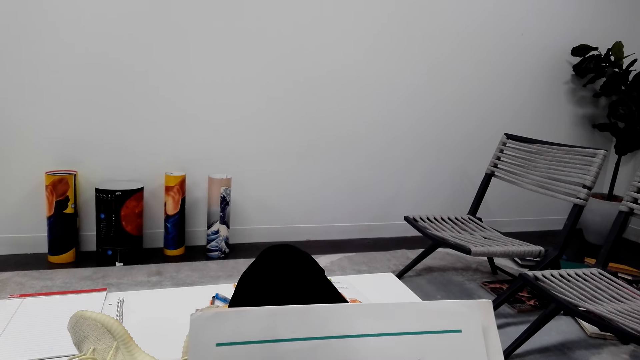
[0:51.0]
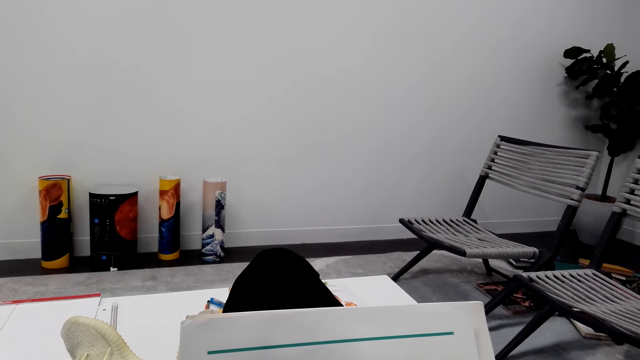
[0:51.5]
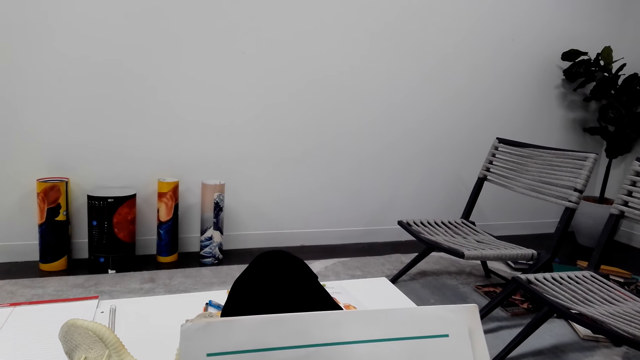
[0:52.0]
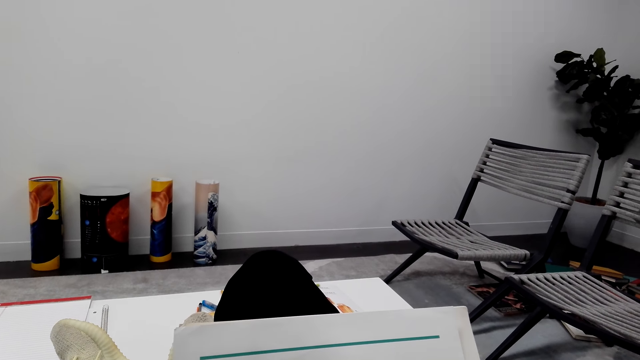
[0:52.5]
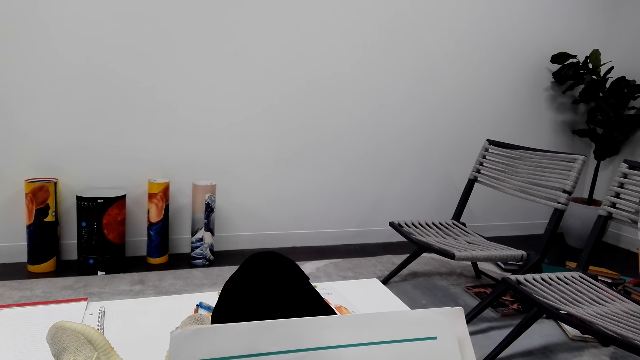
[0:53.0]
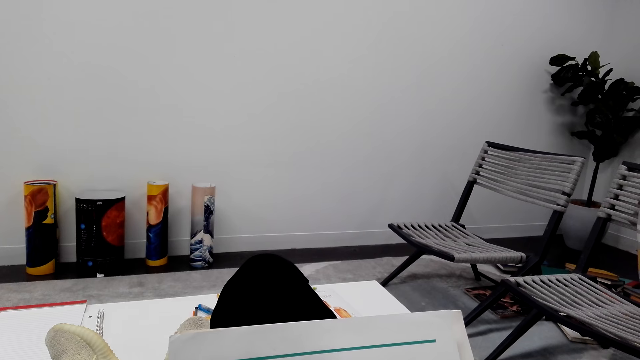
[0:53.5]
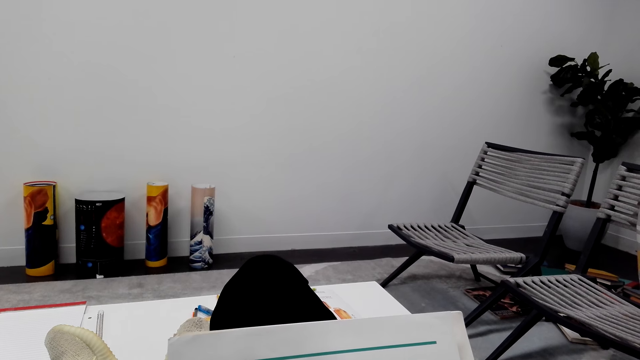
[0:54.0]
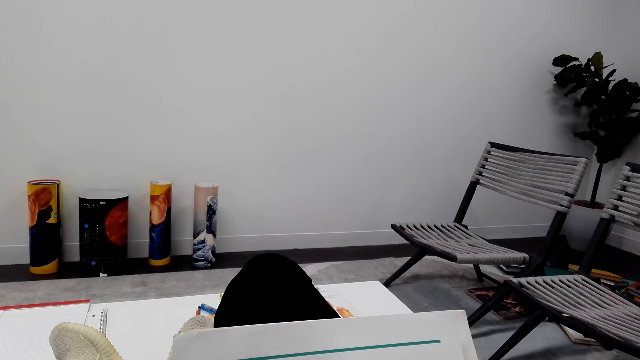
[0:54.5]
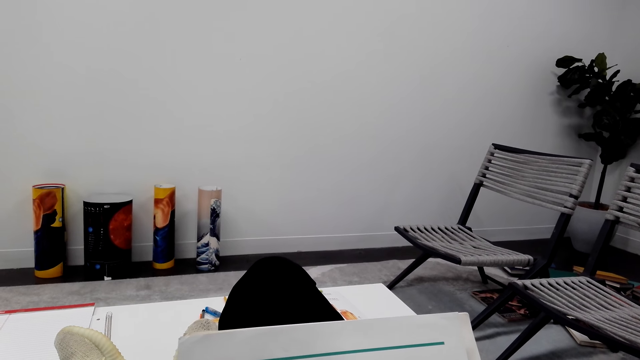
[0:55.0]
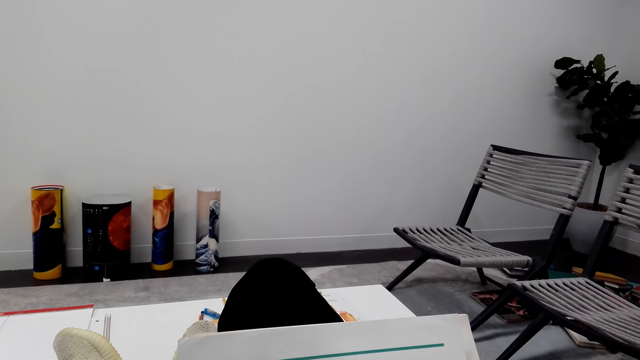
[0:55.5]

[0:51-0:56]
The camera wearer reads the book.

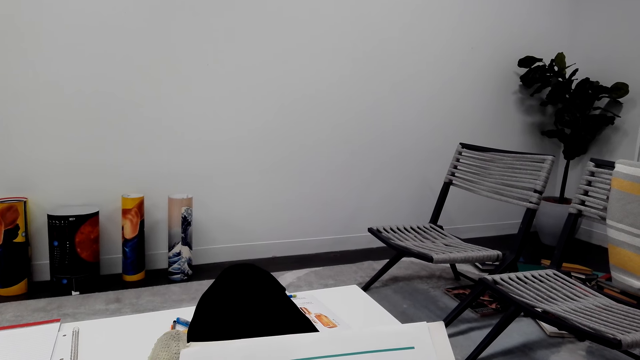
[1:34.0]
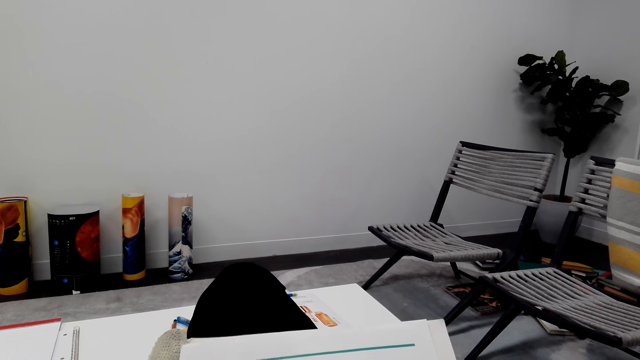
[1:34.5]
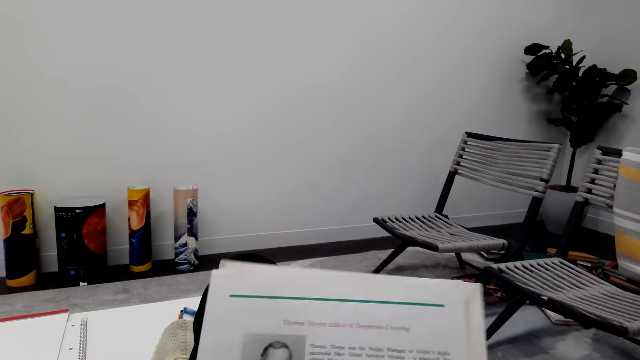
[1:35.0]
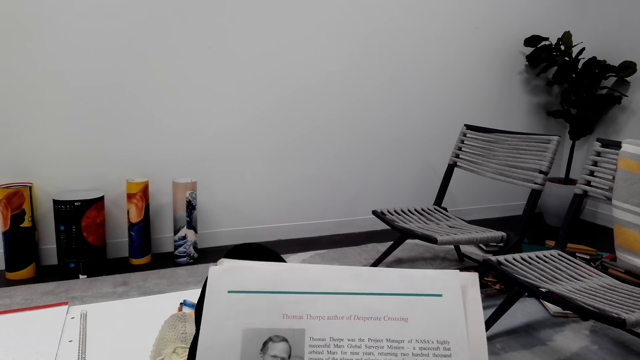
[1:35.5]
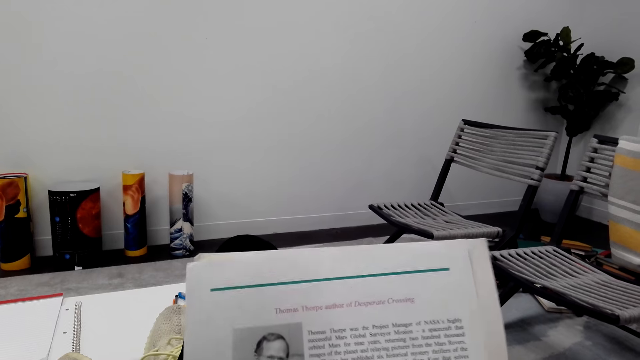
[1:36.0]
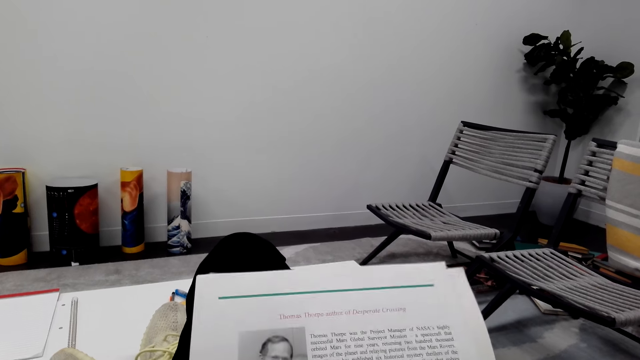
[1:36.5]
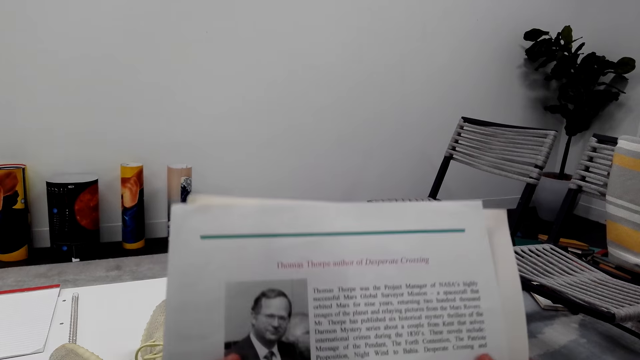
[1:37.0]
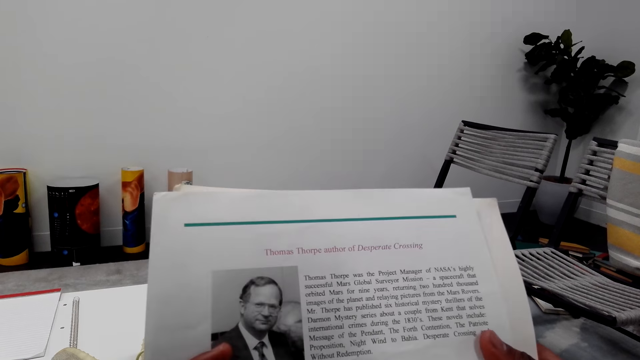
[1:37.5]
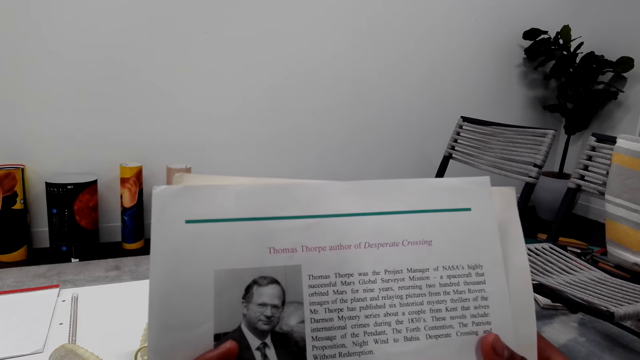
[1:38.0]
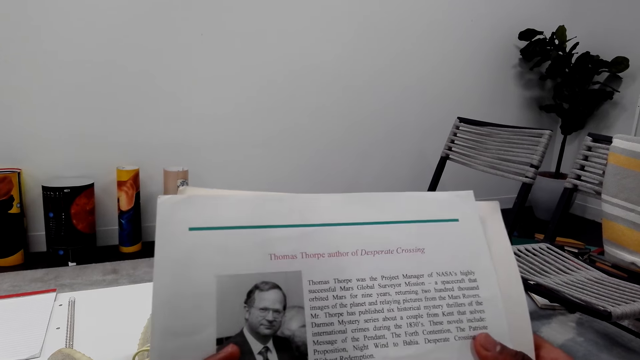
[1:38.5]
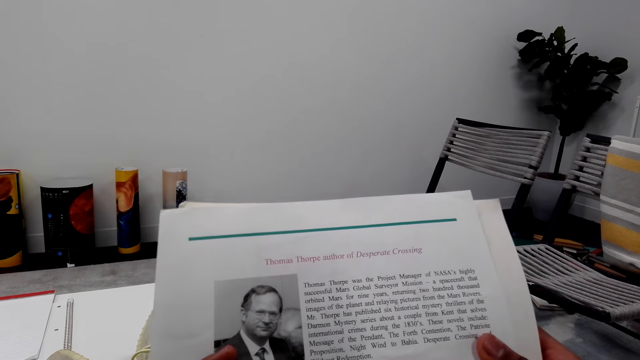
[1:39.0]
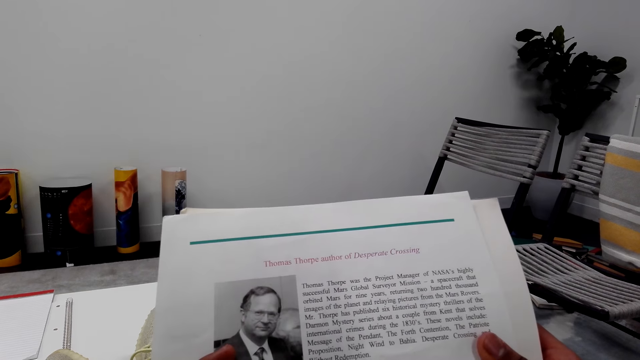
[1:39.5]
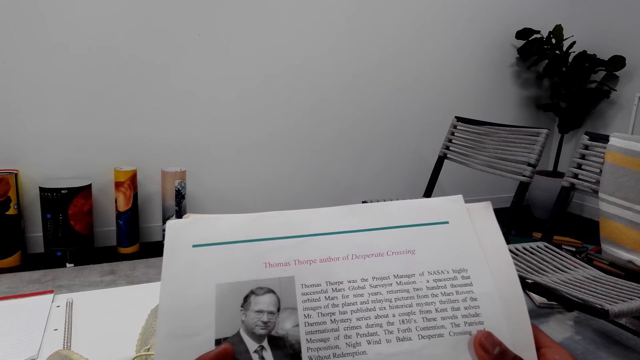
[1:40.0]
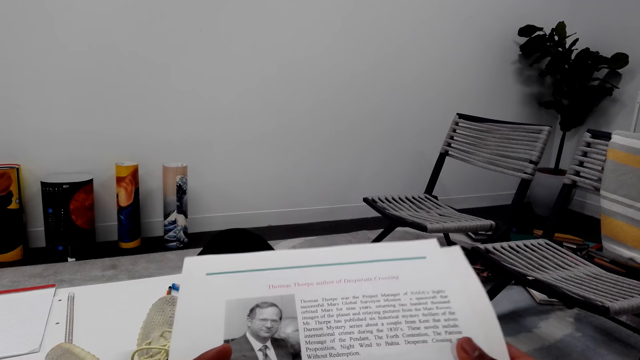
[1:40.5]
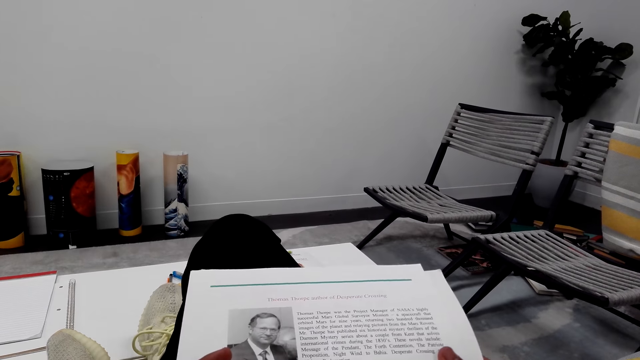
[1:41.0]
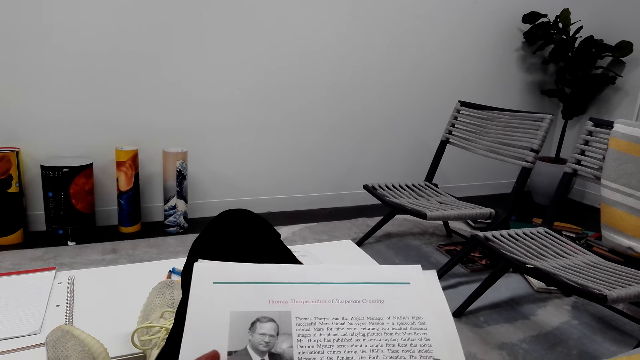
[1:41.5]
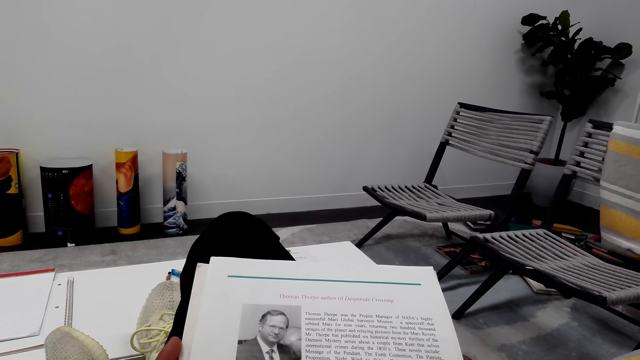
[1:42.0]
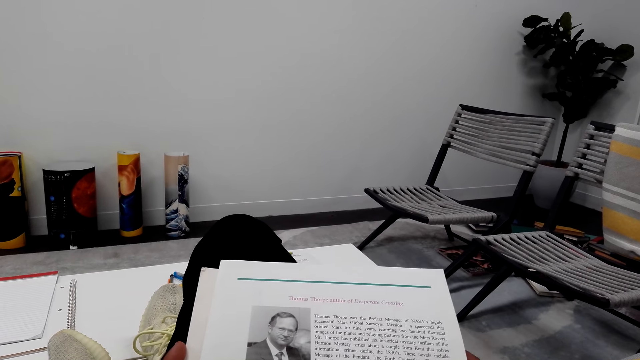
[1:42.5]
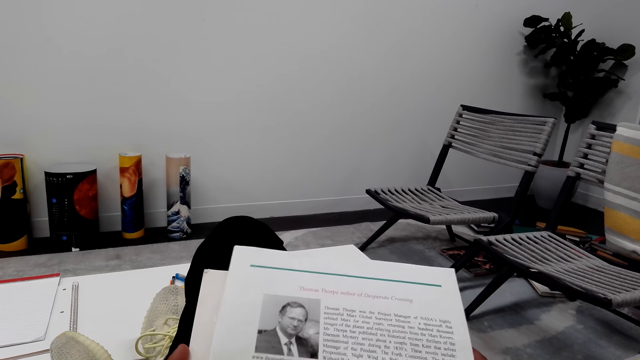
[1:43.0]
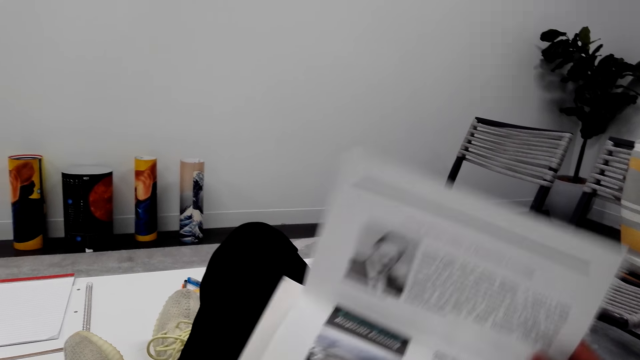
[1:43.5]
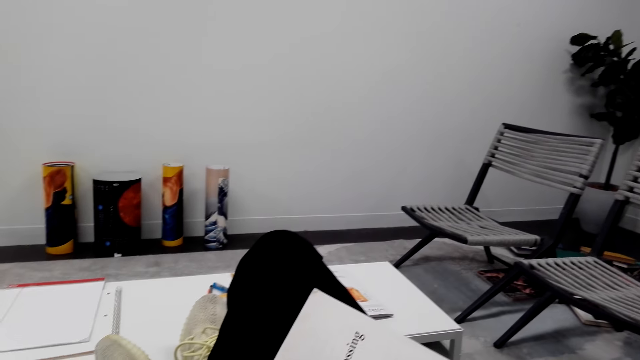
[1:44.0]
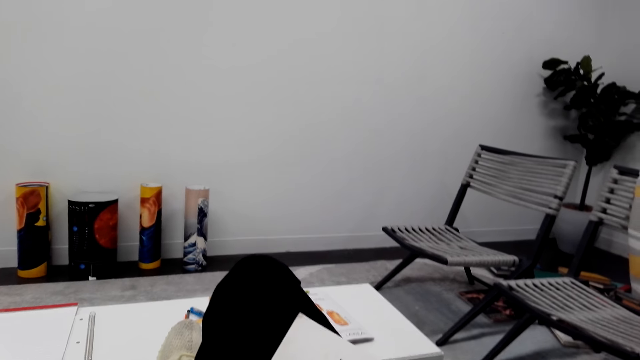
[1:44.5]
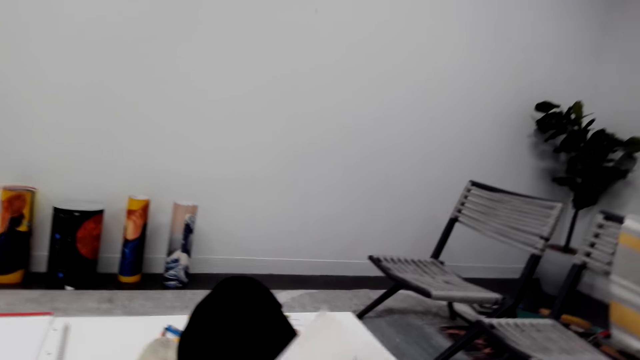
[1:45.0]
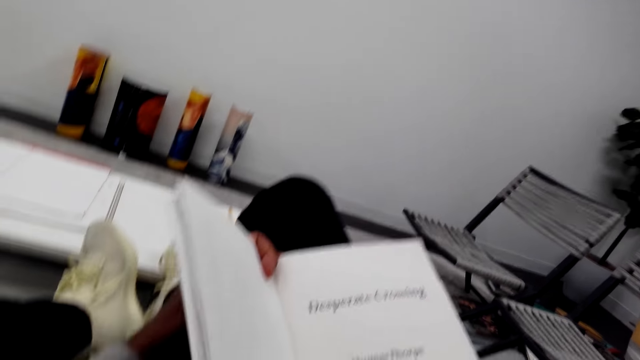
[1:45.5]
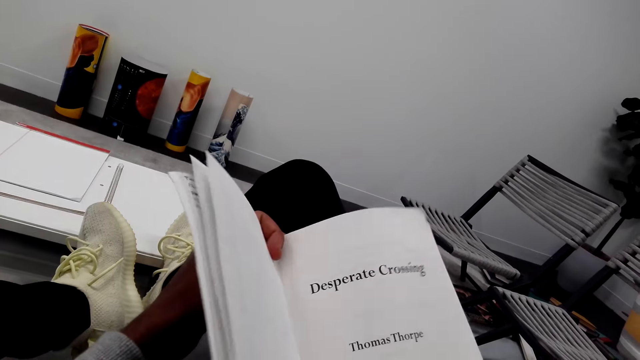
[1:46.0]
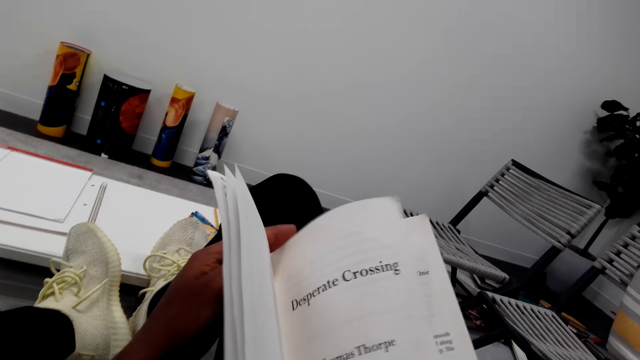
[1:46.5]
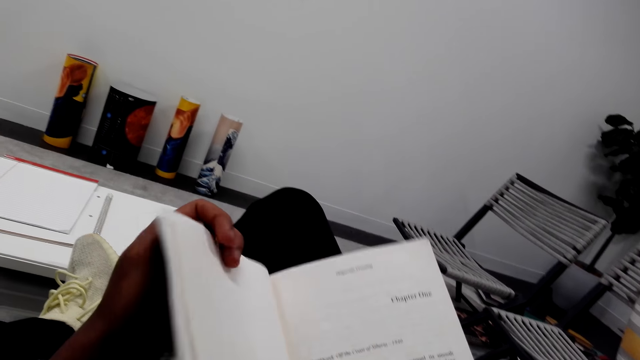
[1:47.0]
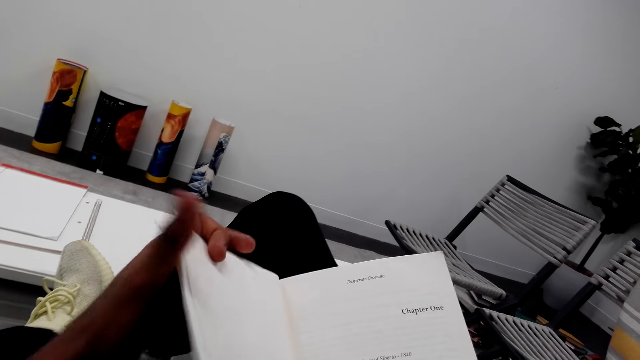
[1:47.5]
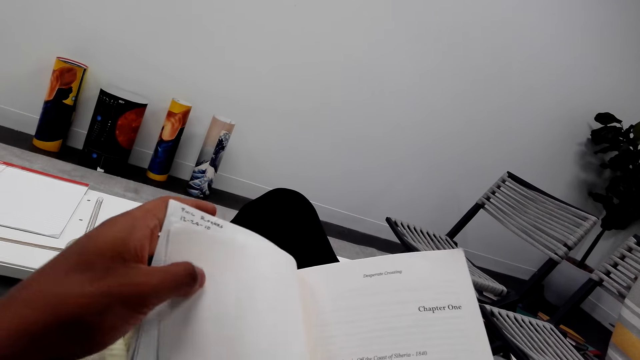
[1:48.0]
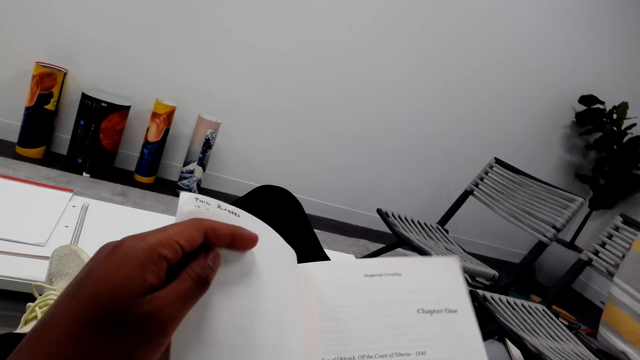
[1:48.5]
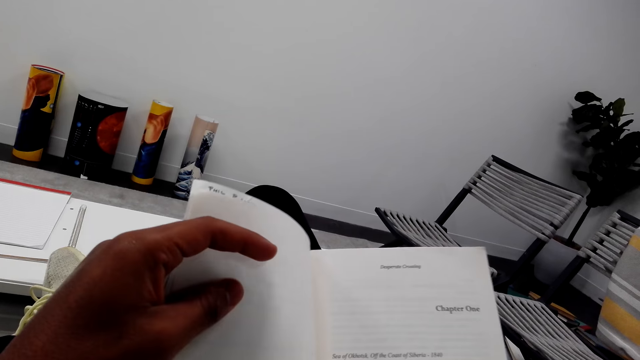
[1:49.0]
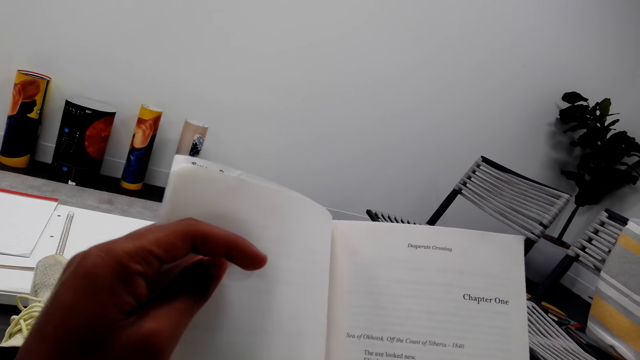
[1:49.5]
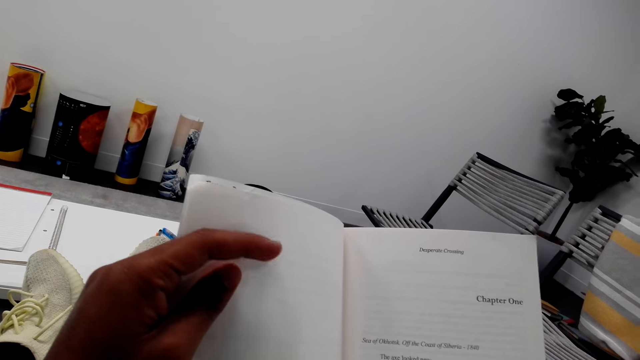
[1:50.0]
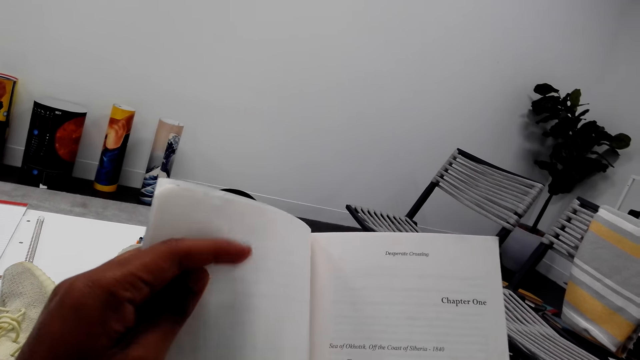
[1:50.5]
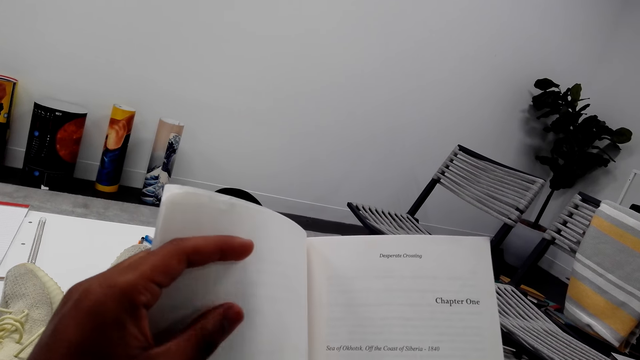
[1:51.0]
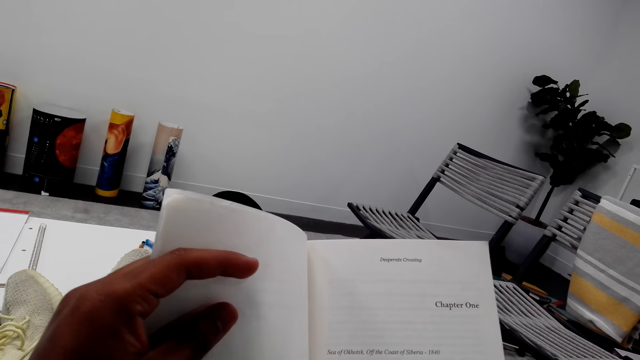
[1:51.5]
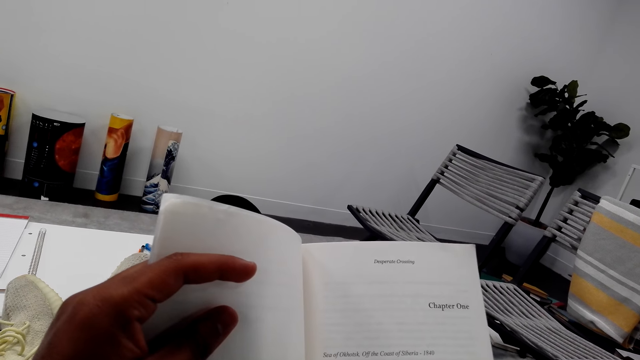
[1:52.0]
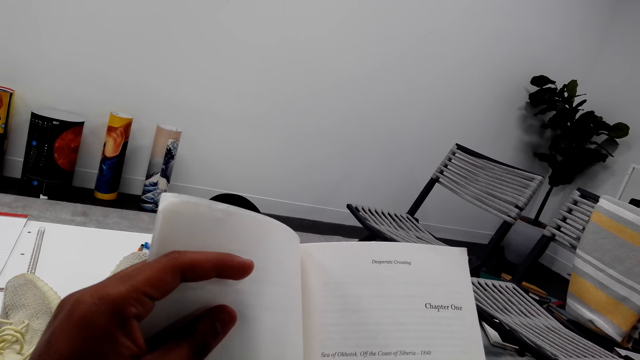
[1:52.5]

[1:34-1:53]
The camera wearer holds the novel well. They read the novel. They hold the novel on the lap. They read the novel. They hold the novel well and open another page of the novel. They read the novel. They rotate the book. They hold the novel well. They open a novel page. They read the novel.
